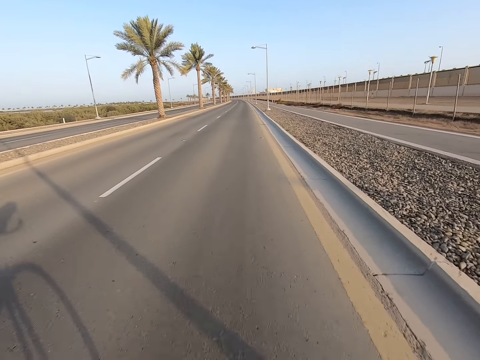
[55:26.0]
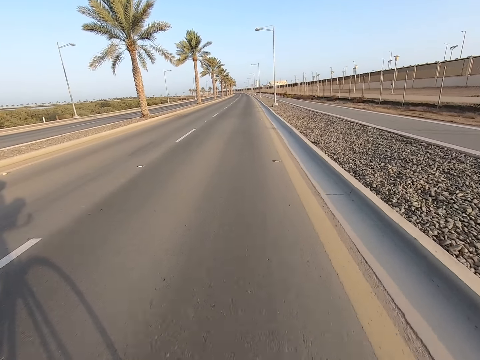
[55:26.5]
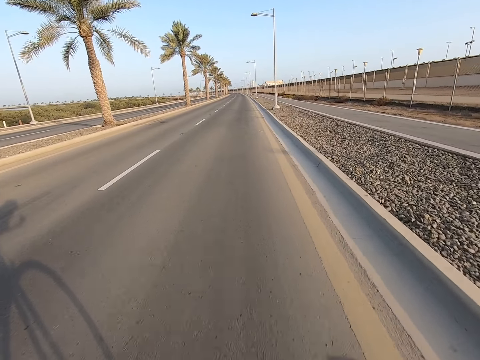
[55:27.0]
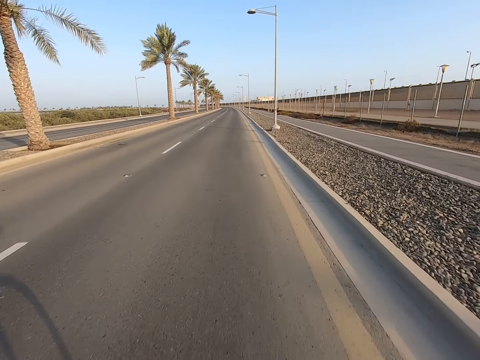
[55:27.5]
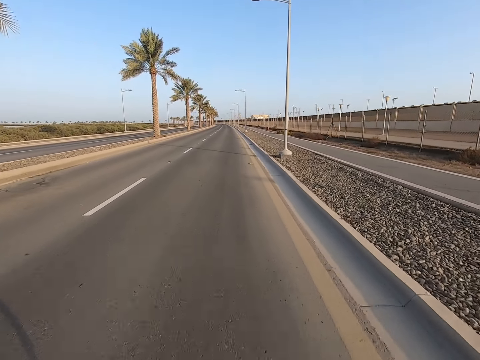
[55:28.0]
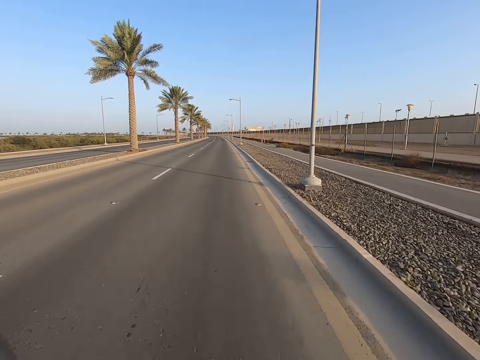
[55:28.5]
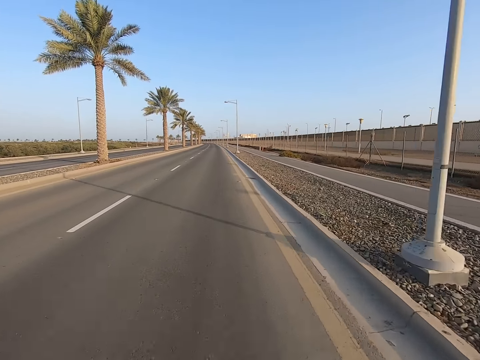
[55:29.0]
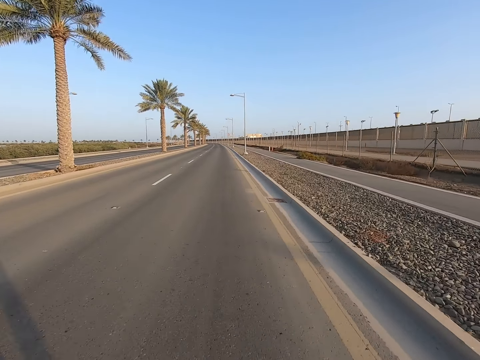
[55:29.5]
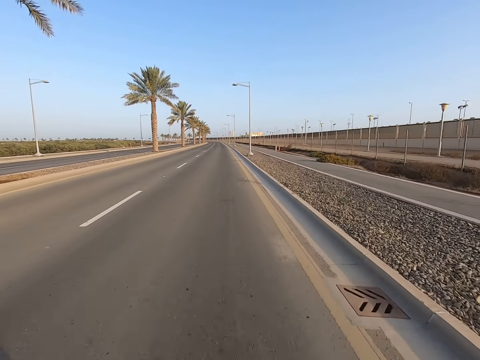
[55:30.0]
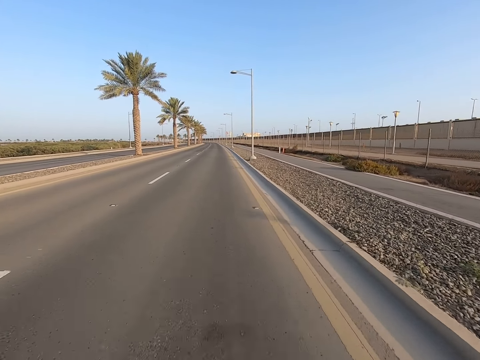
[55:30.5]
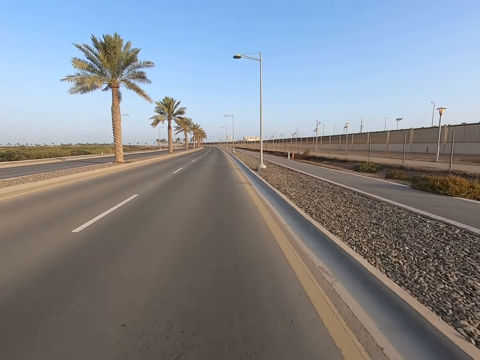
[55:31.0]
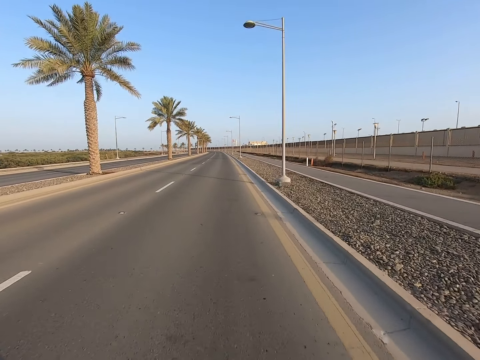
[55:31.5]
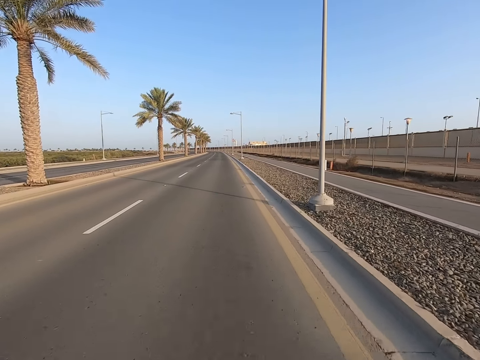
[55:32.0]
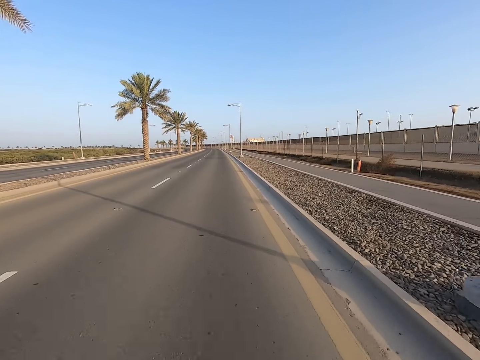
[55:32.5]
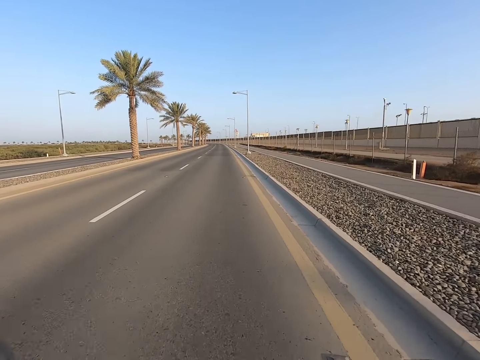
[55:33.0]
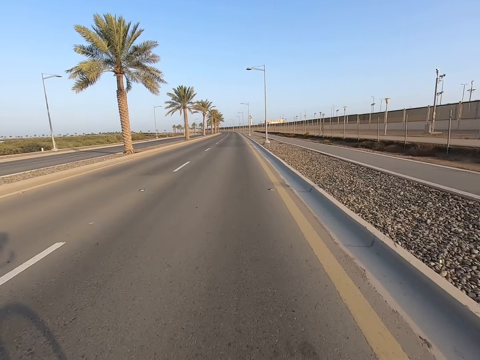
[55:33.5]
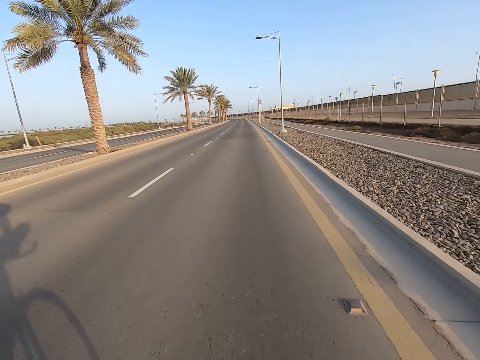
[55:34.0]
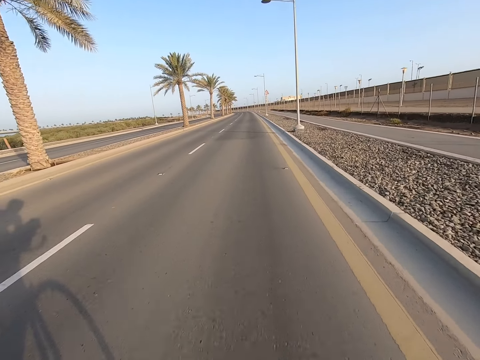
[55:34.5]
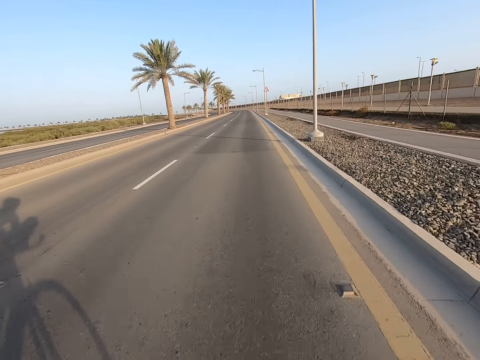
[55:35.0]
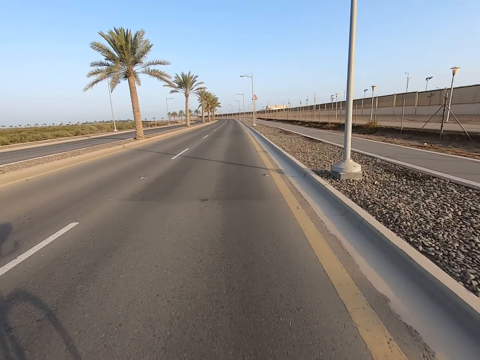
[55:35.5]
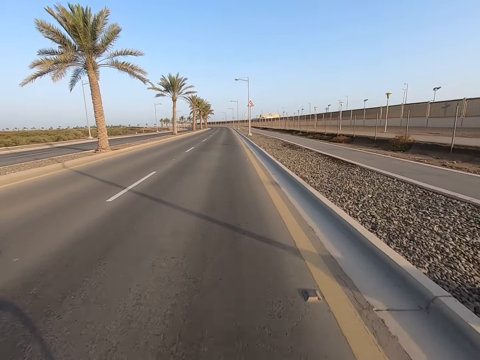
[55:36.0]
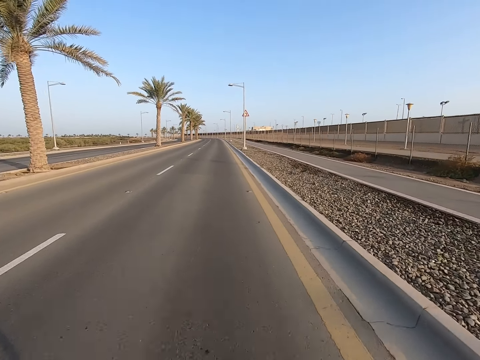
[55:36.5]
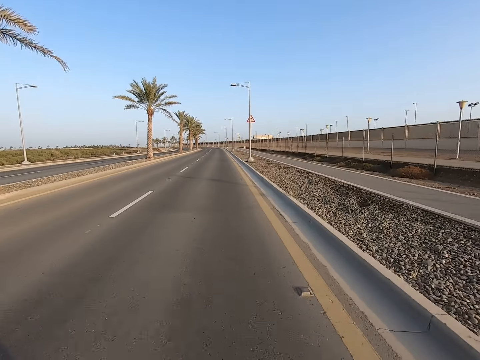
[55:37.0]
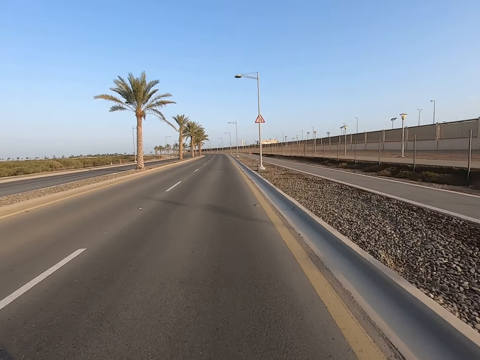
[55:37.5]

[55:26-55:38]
The camera wearer looks at the shadow of the bicycle on the road. They ride the bicycle on the road. They look at the shadow of the bicycle on the road.

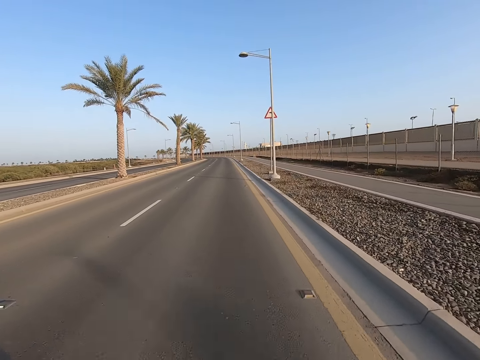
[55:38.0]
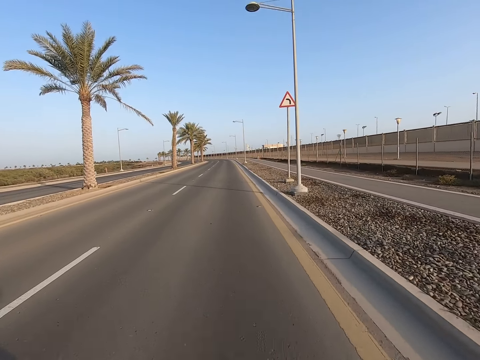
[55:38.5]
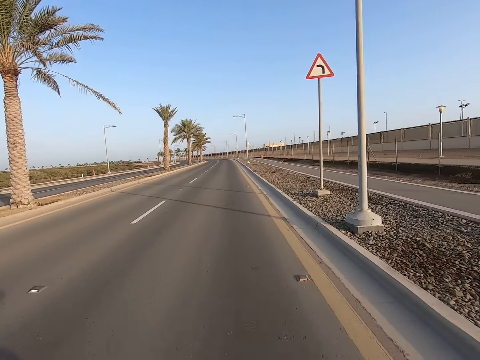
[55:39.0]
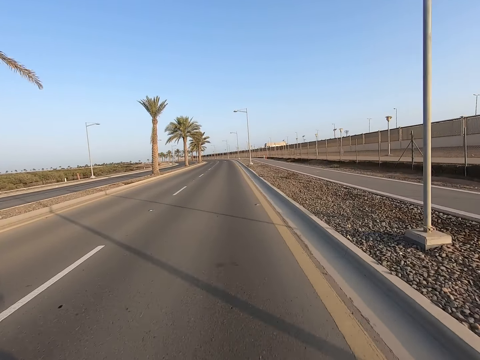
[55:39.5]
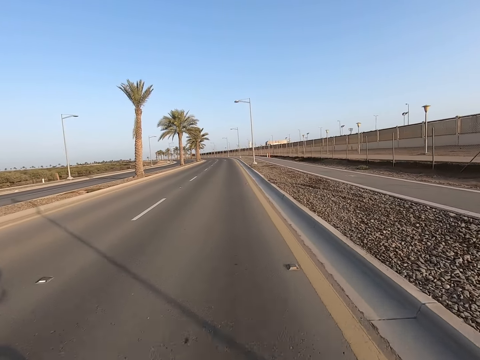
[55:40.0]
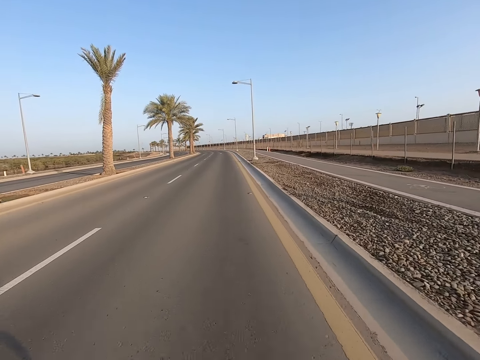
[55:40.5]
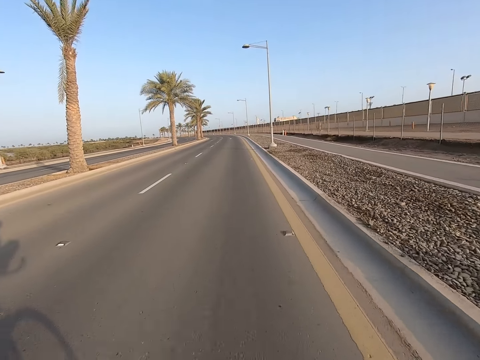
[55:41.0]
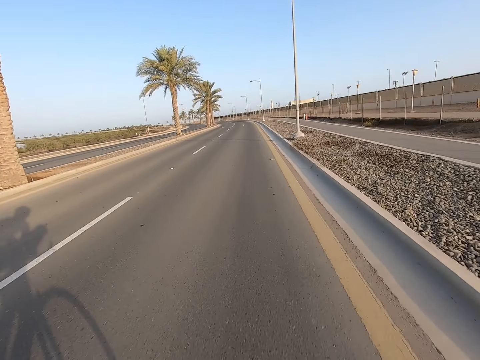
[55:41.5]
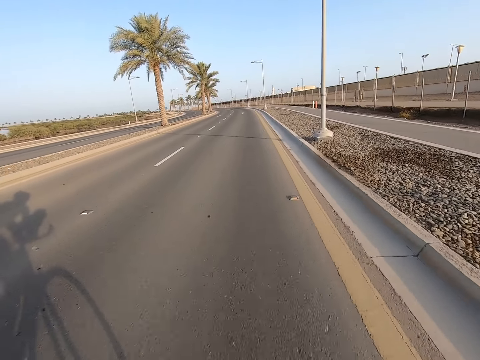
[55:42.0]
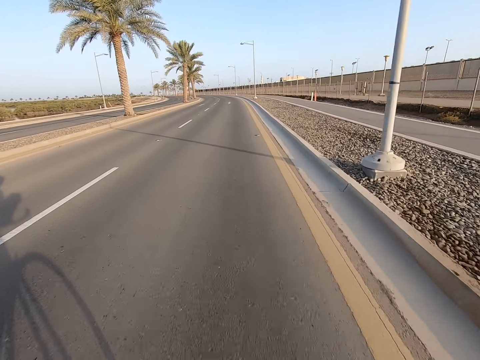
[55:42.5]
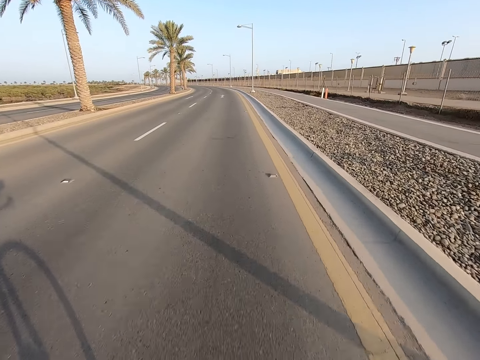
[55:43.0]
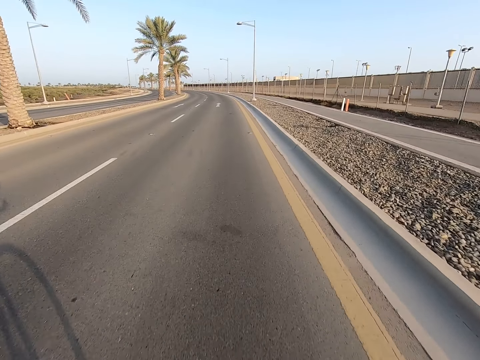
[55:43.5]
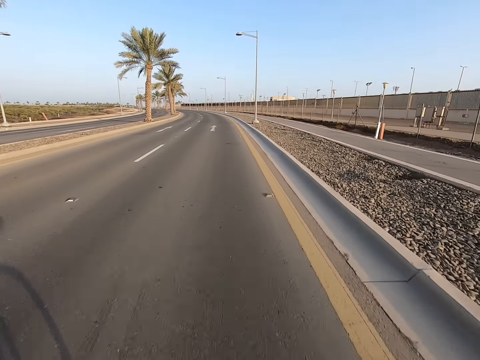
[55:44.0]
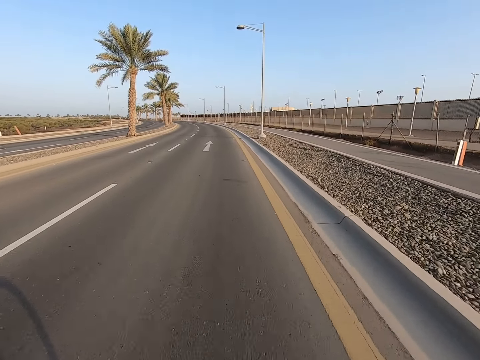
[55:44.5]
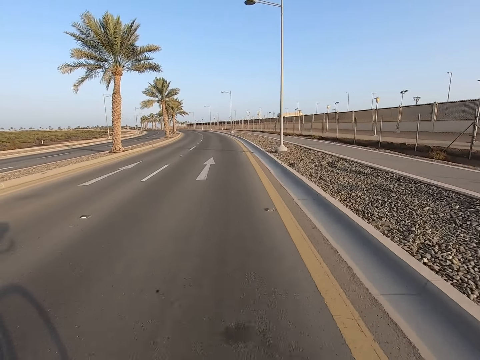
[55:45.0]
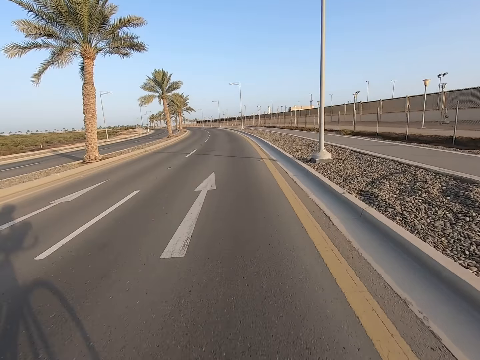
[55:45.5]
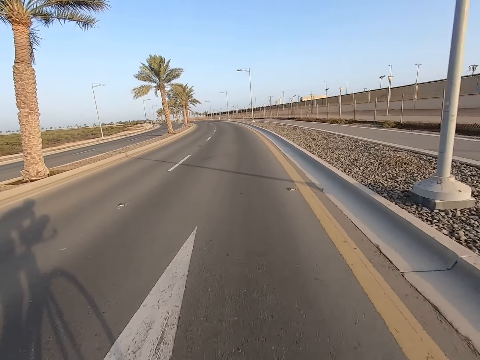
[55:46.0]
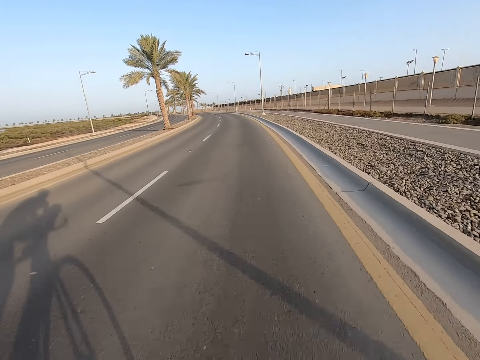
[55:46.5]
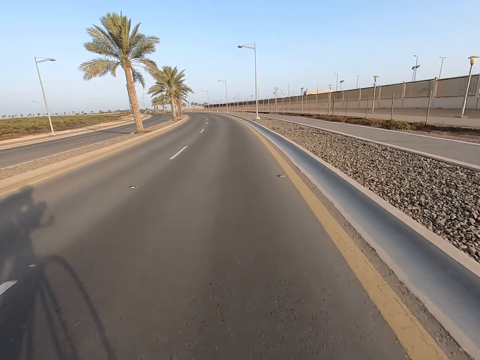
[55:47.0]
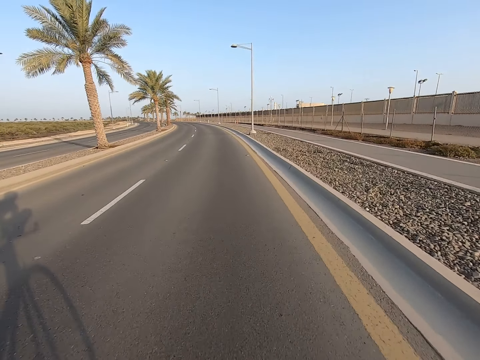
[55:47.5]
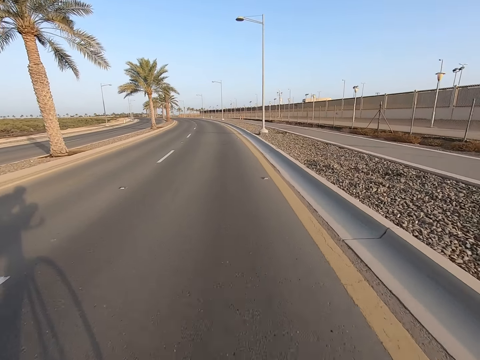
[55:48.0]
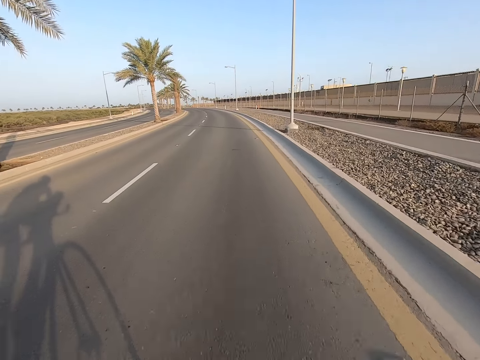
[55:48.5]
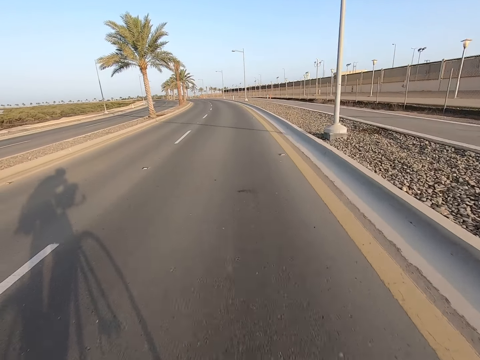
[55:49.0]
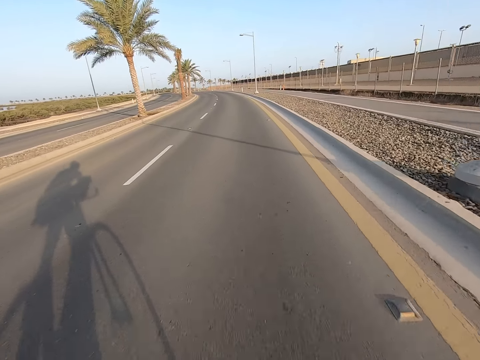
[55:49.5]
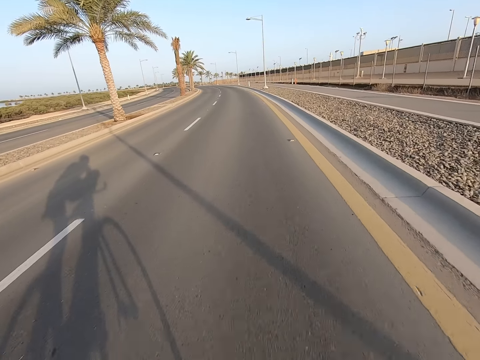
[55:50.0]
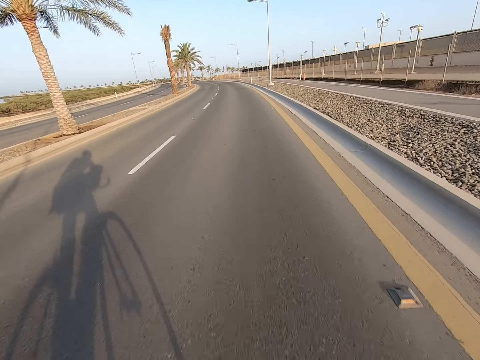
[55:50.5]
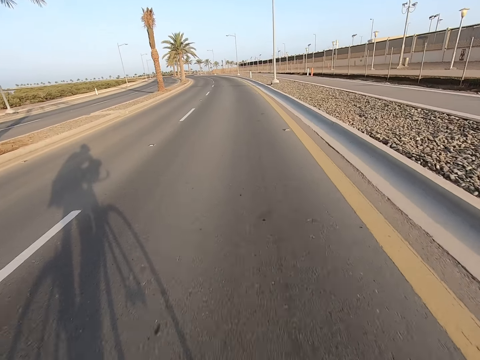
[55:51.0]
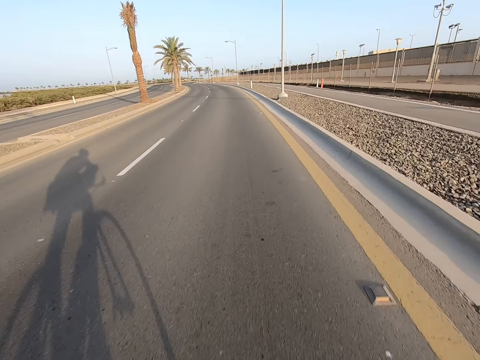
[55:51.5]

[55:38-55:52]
The camera wearer looks at the sign post on the road side. They look at the shadow of the bicycle on the road.
